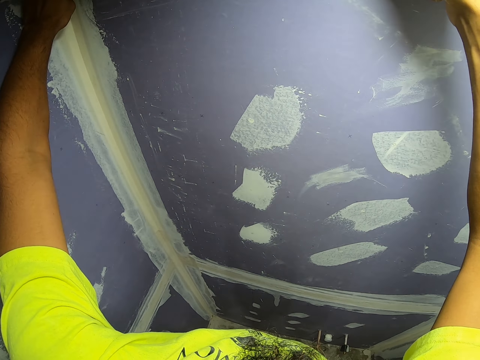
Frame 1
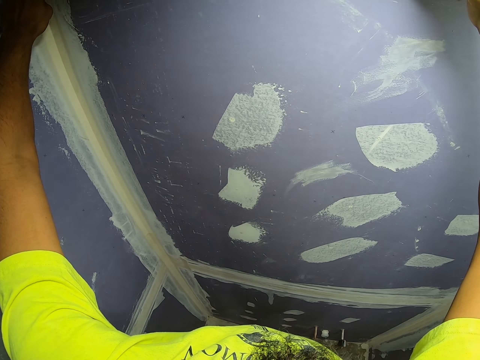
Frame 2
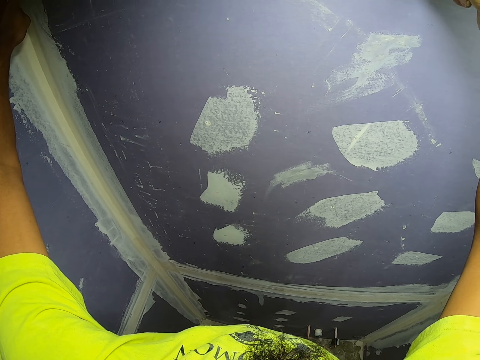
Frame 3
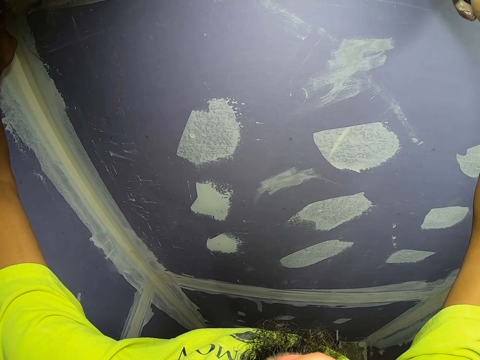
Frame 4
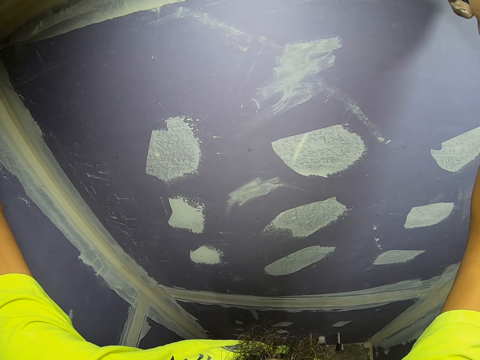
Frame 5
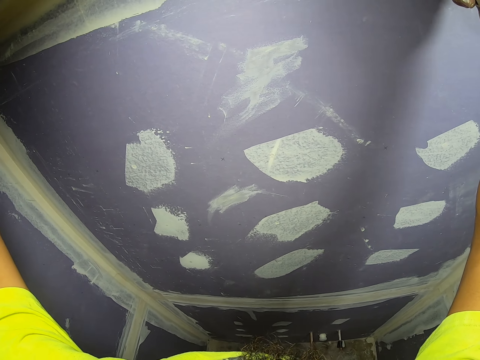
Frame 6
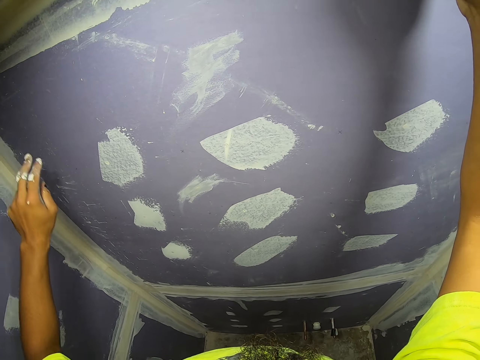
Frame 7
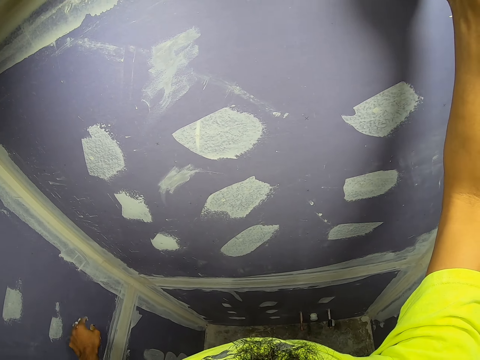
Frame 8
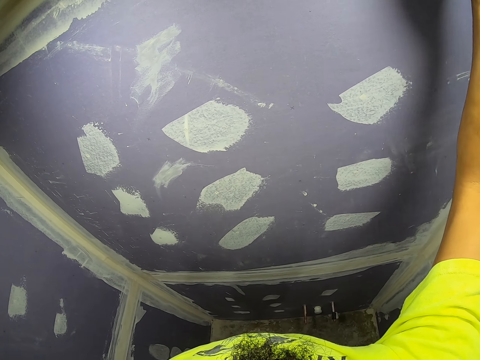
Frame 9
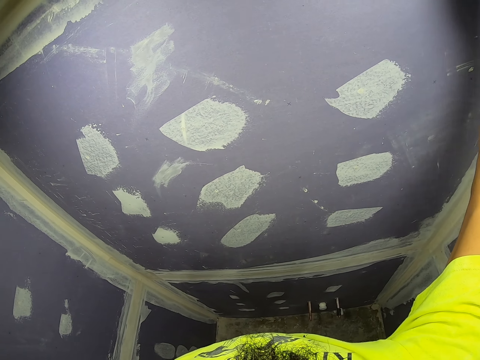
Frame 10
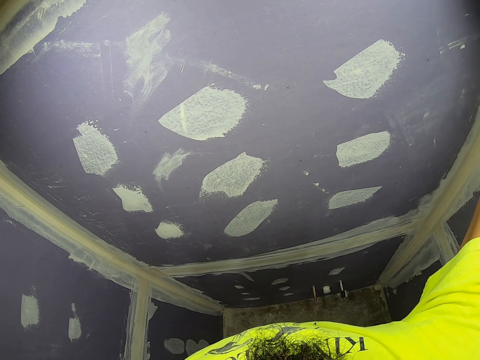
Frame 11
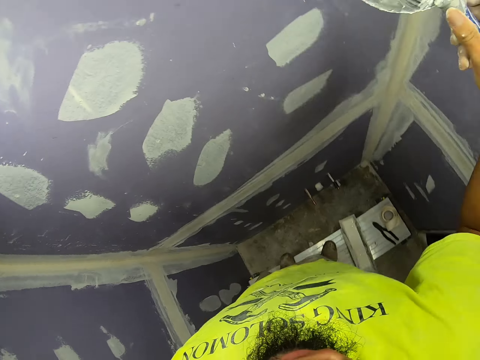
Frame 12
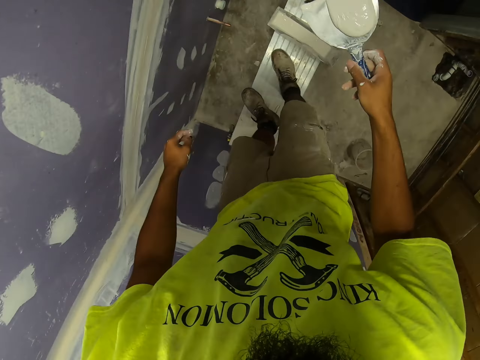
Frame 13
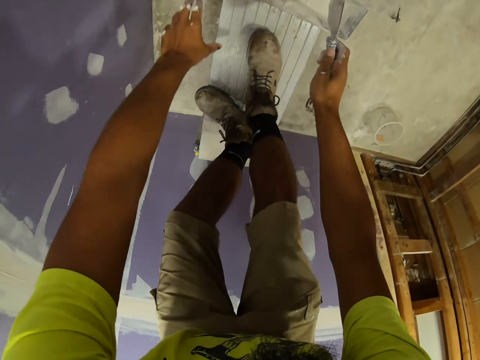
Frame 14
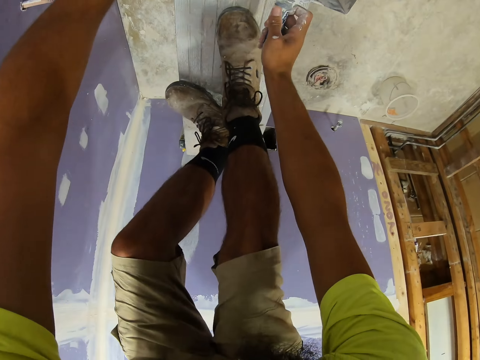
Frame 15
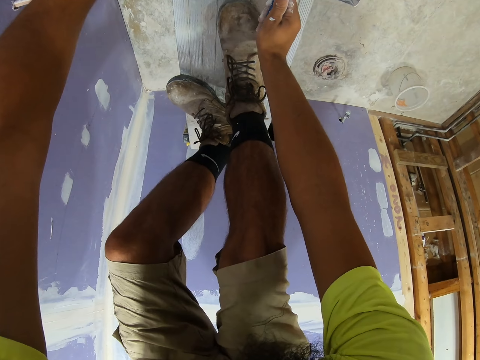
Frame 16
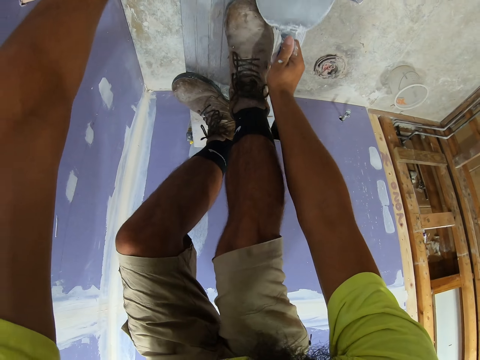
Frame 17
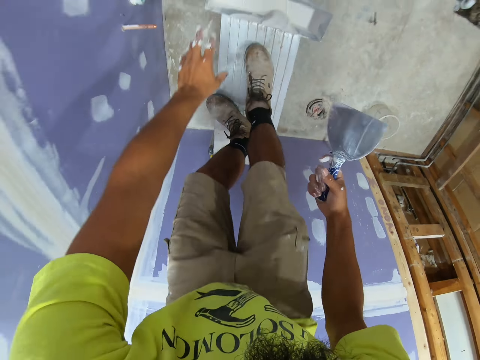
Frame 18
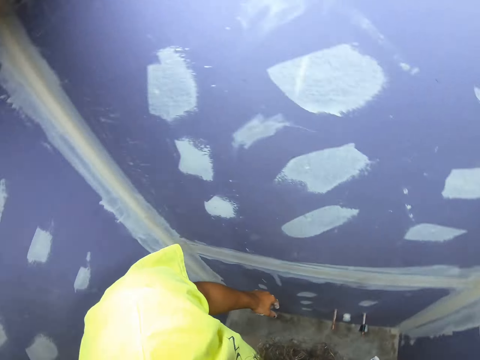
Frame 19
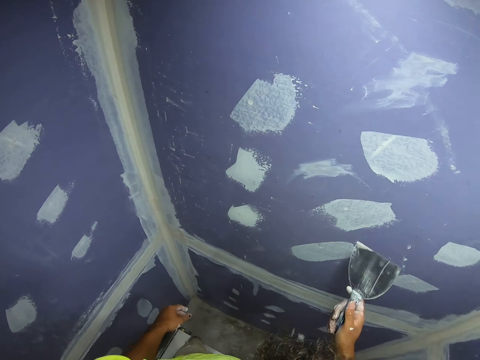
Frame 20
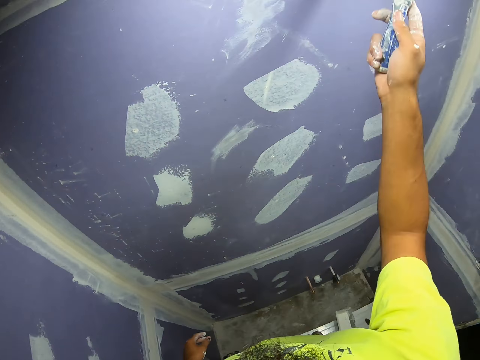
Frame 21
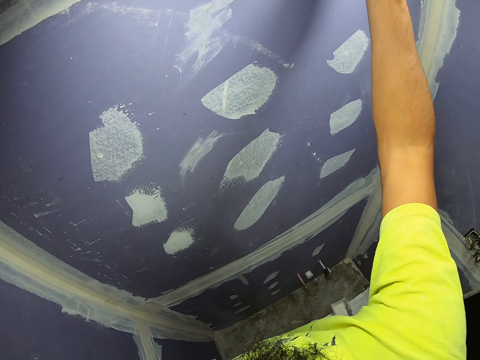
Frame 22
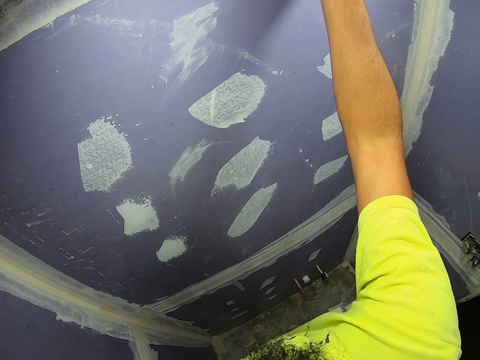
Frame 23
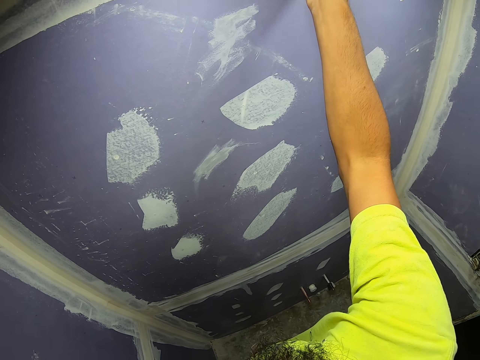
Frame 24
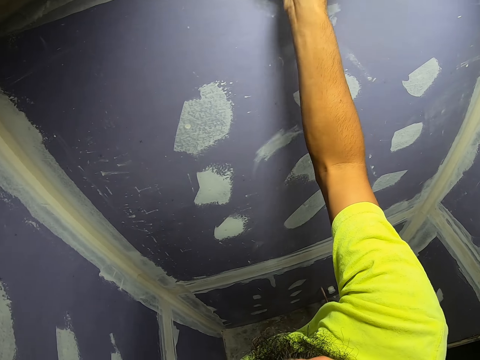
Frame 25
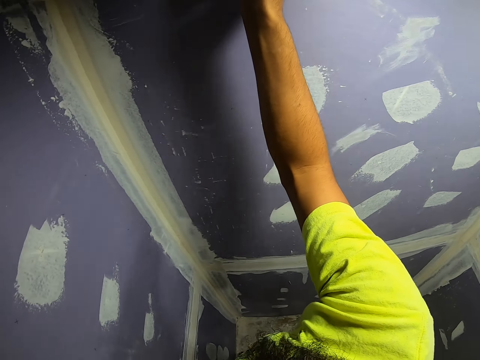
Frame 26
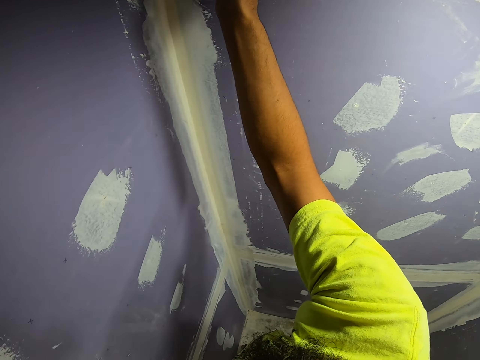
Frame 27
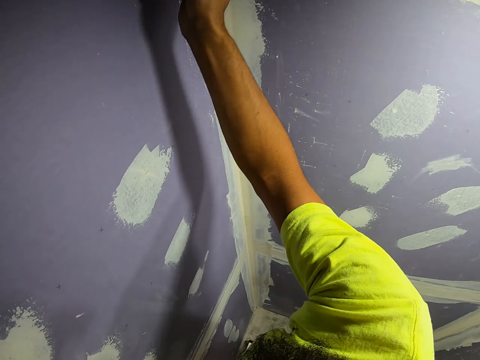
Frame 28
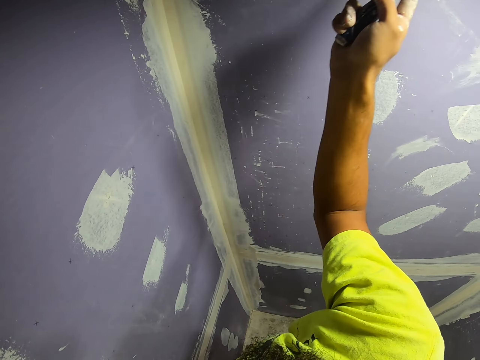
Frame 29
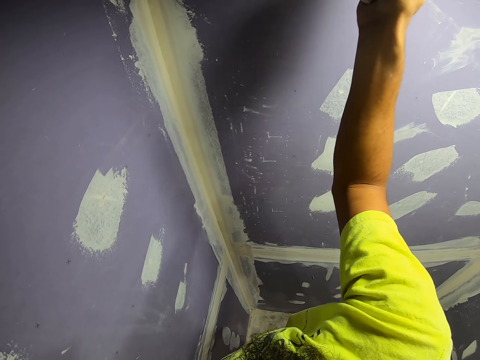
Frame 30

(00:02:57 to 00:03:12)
The camera wearer removes excess paint. They put excess paint in the paint tray. They paint the wall. They remove excess paint.

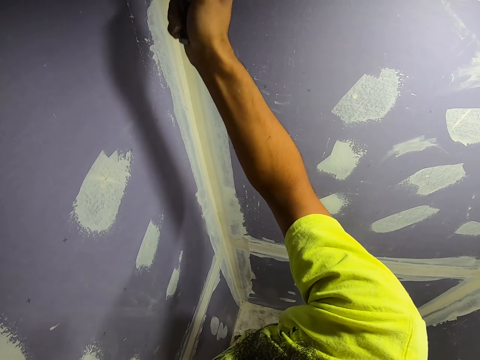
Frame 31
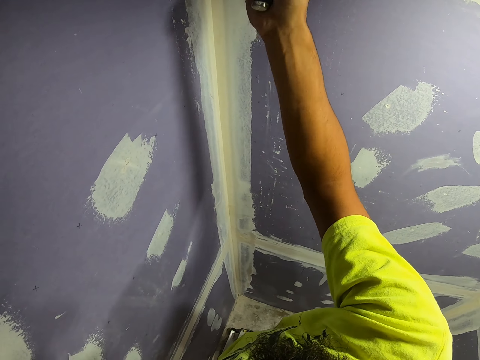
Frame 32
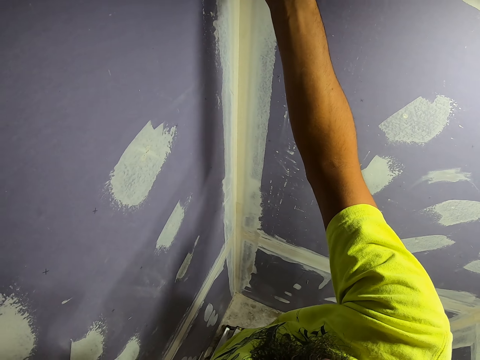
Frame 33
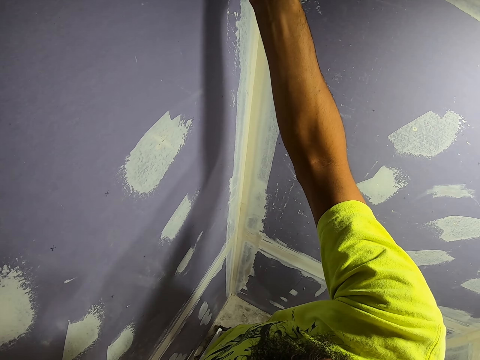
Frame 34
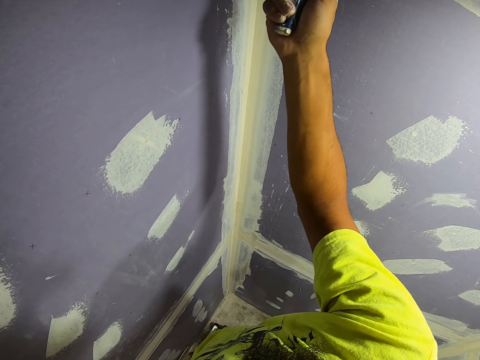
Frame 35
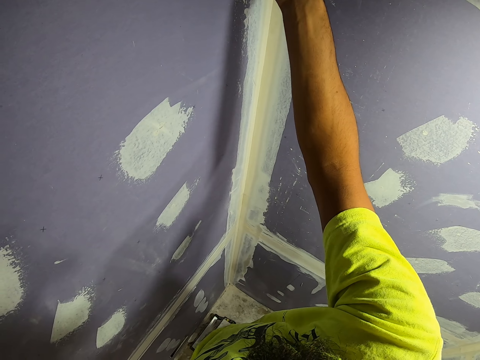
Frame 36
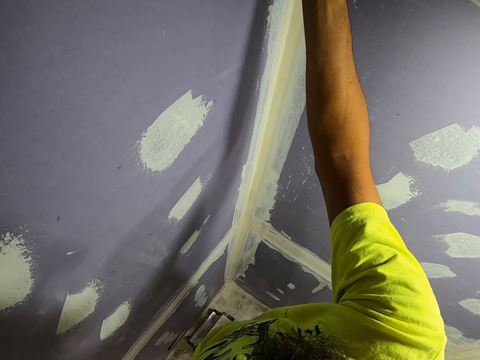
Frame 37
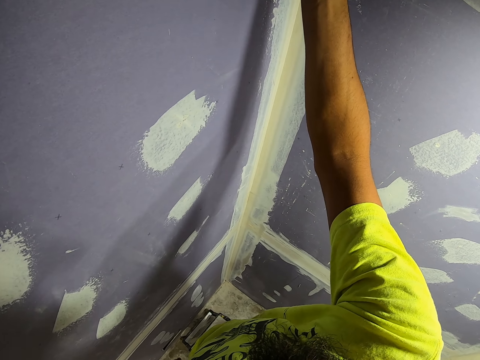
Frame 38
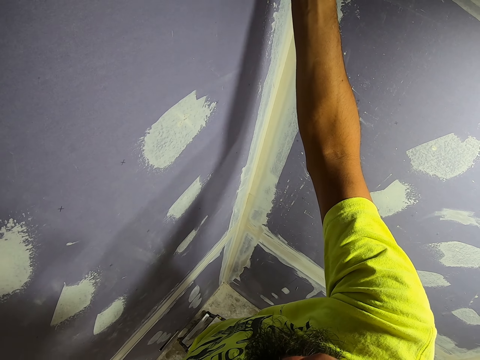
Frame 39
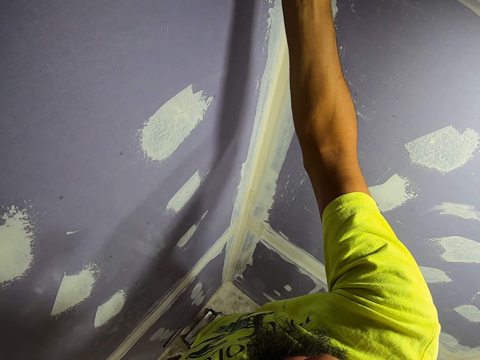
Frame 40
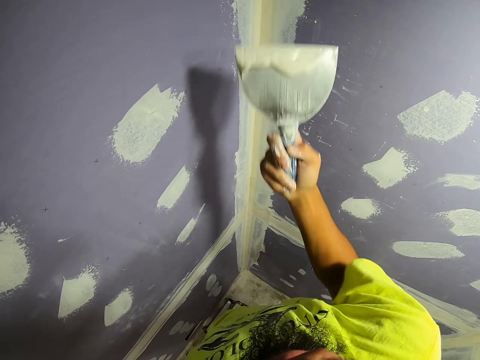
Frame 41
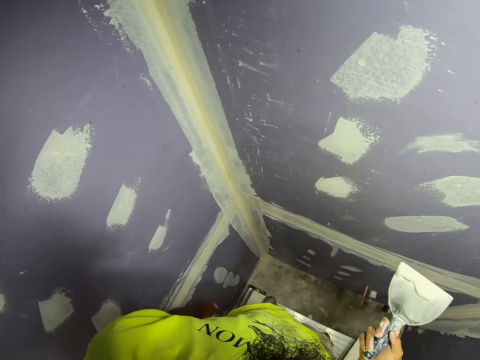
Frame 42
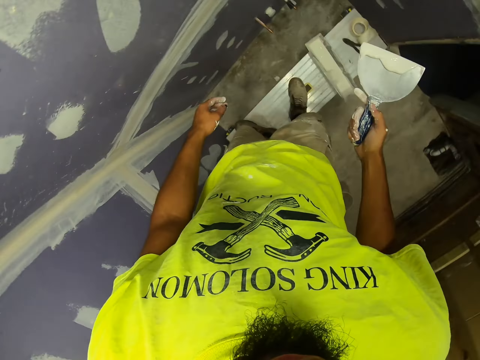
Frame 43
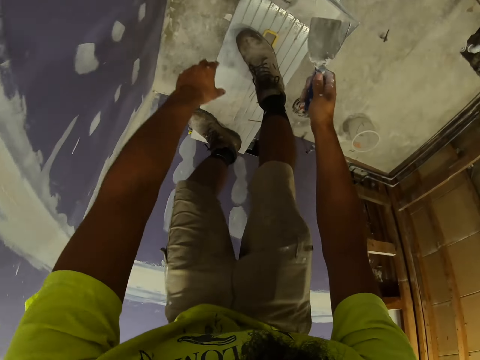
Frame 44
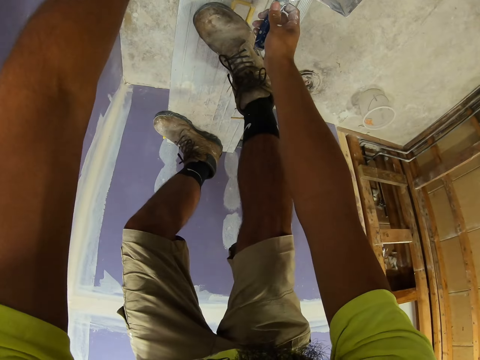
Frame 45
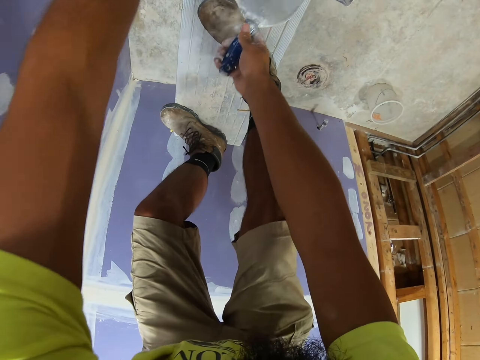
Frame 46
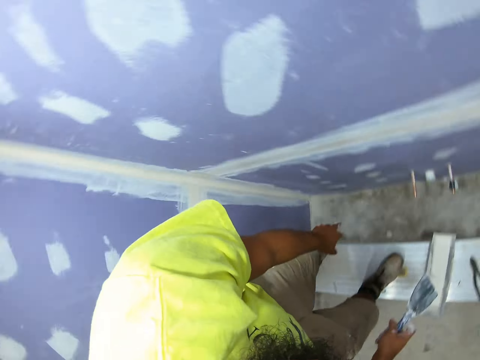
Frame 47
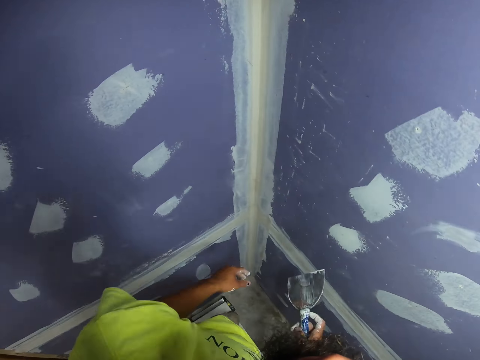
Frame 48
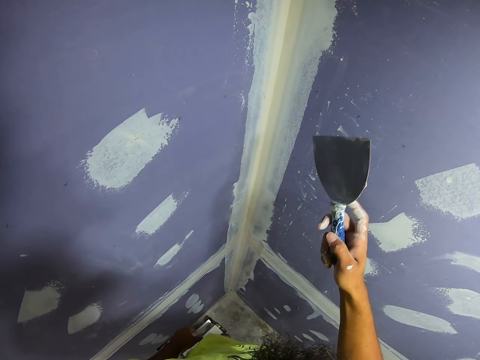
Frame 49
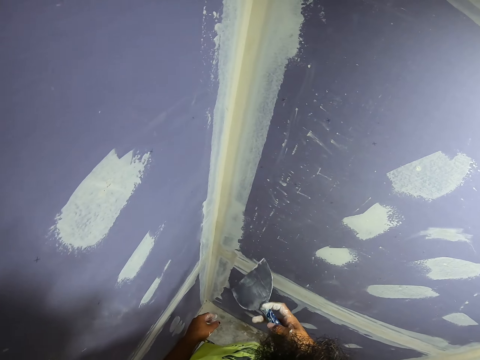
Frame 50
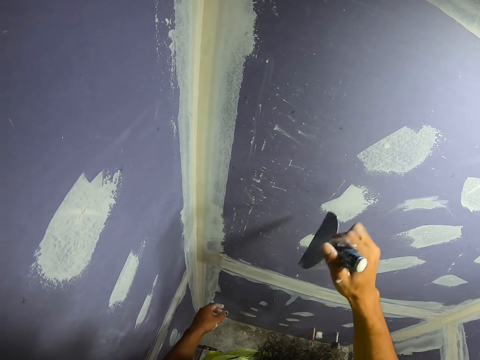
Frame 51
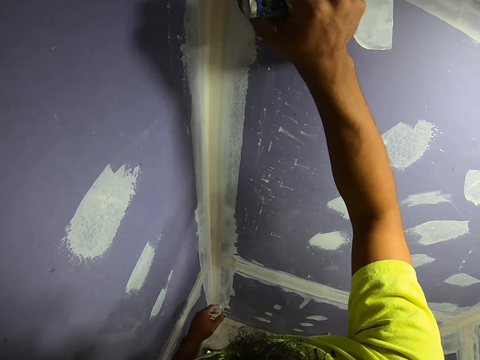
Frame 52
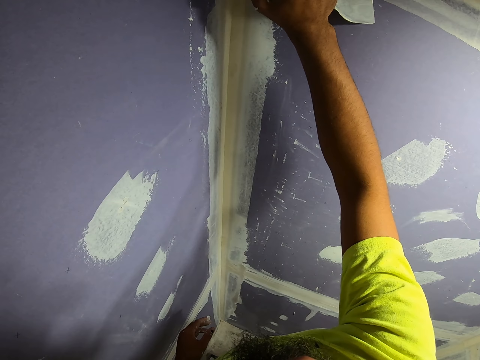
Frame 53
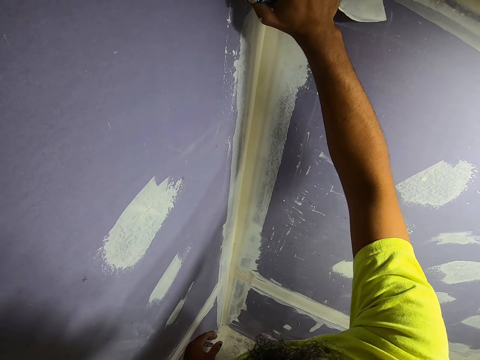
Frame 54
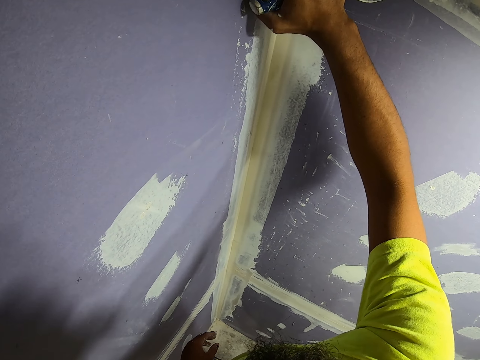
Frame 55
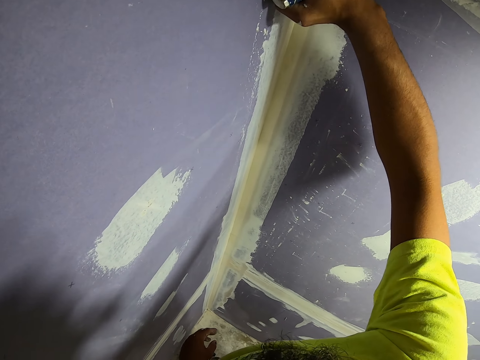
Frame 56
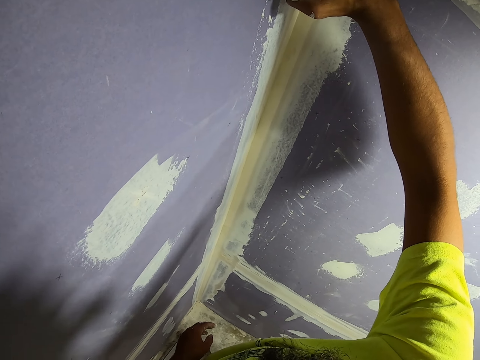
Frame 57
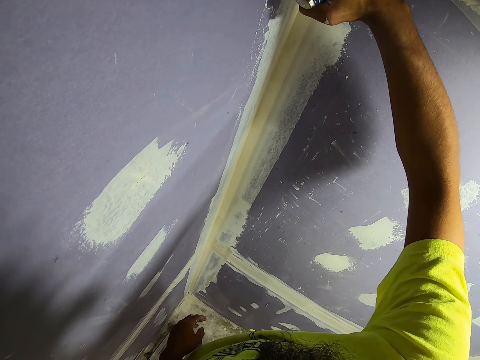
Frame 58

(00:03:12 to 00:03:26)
The camera wearer removes excess paint. They put excess paint in the paint tray. They paint the wall. They remove excess paint.
